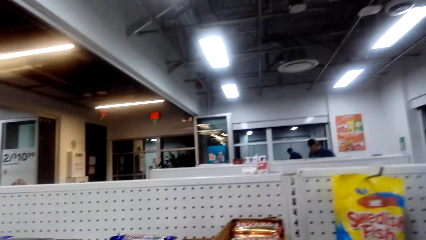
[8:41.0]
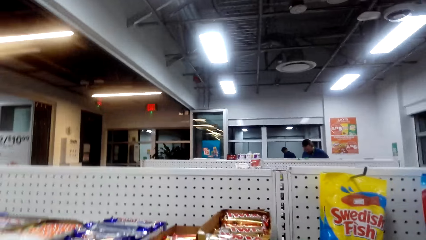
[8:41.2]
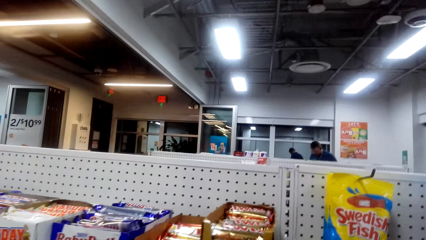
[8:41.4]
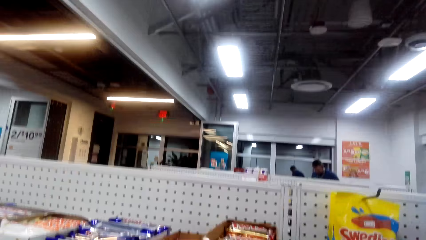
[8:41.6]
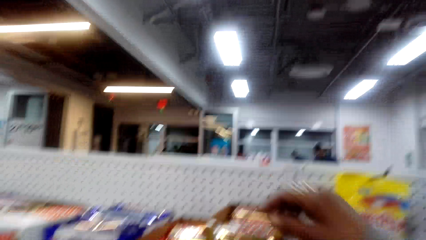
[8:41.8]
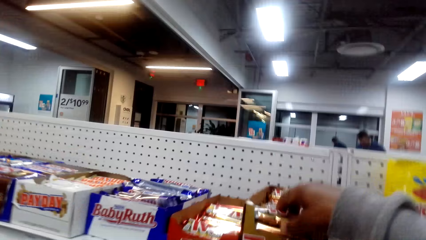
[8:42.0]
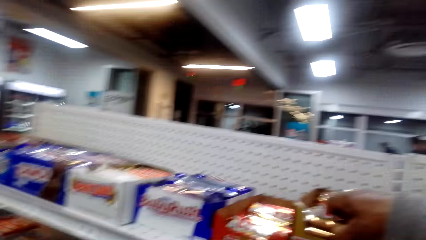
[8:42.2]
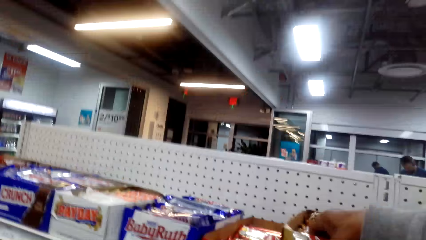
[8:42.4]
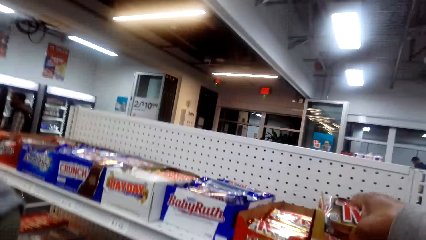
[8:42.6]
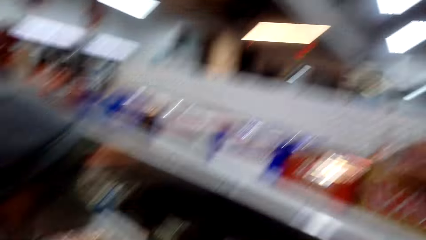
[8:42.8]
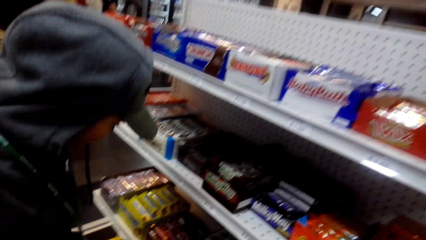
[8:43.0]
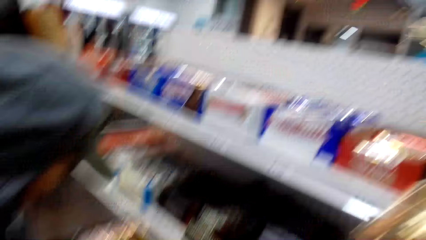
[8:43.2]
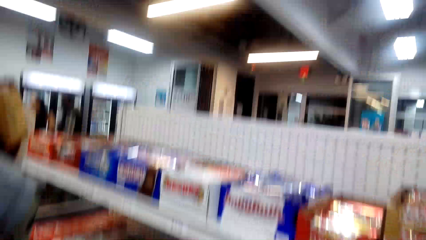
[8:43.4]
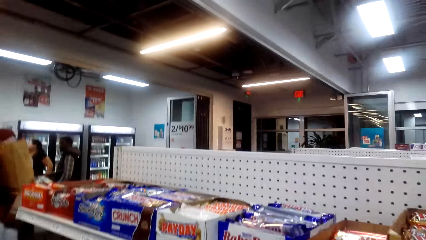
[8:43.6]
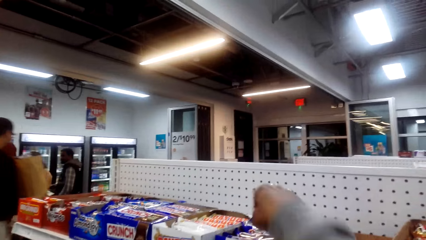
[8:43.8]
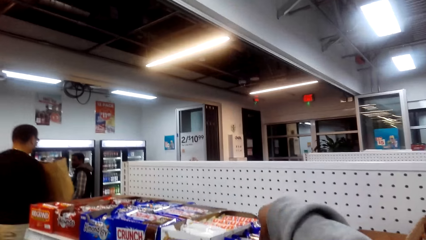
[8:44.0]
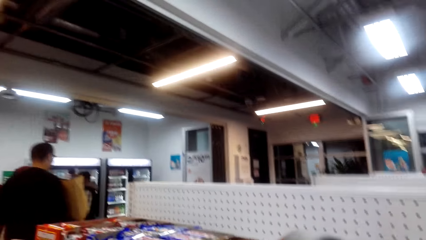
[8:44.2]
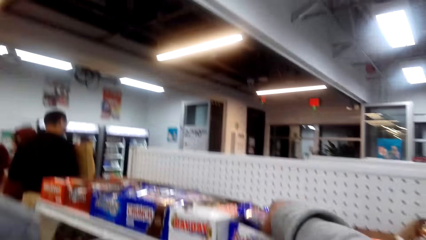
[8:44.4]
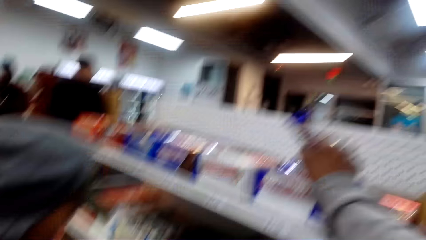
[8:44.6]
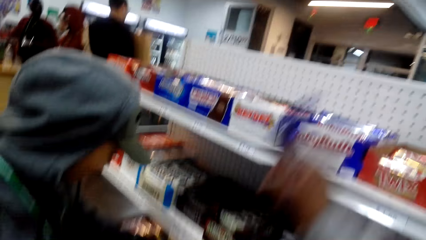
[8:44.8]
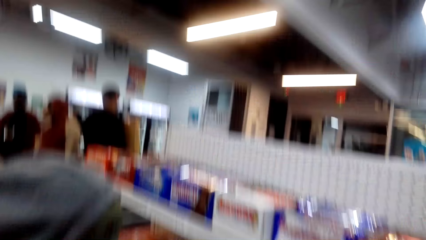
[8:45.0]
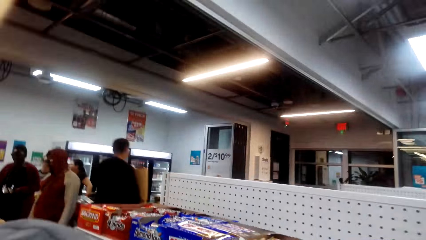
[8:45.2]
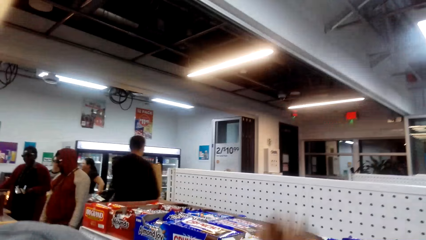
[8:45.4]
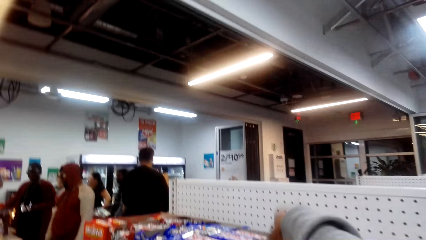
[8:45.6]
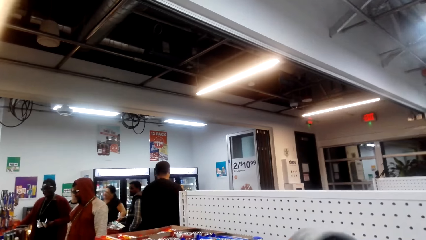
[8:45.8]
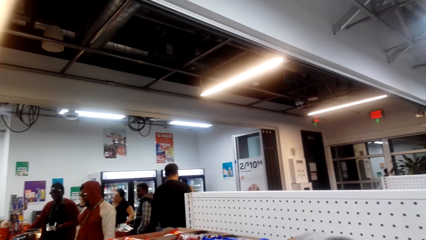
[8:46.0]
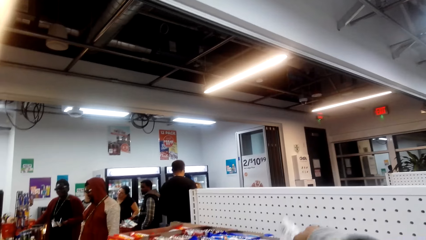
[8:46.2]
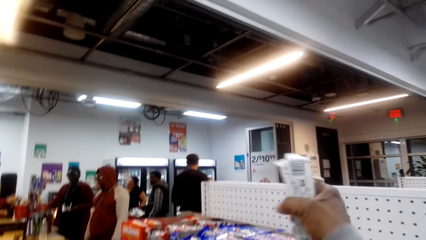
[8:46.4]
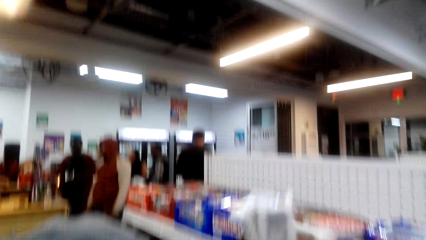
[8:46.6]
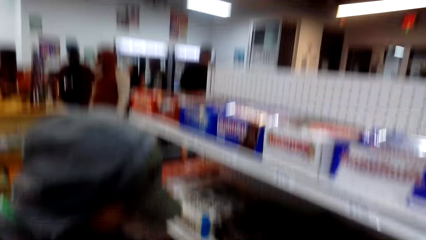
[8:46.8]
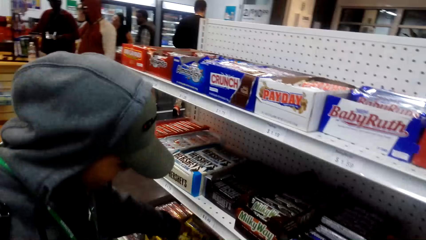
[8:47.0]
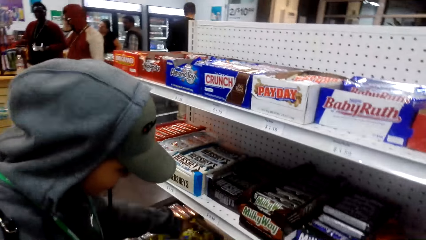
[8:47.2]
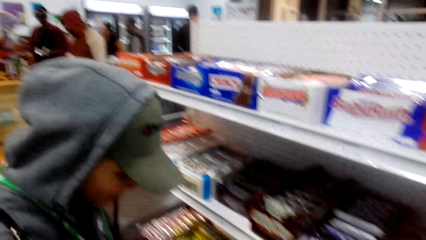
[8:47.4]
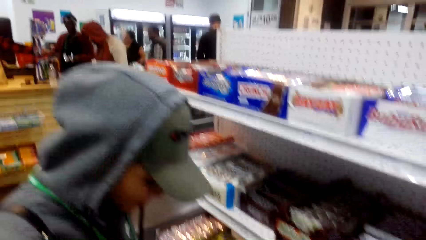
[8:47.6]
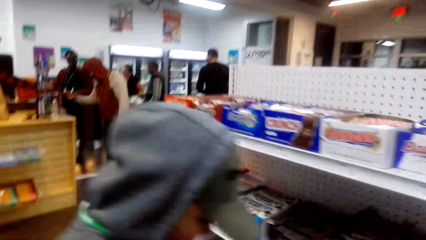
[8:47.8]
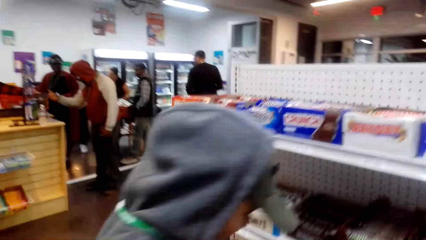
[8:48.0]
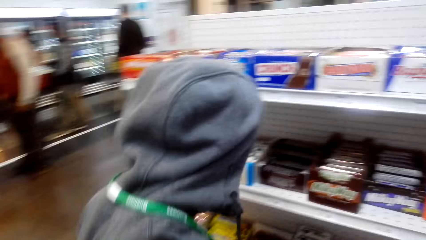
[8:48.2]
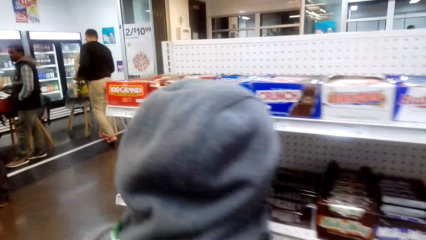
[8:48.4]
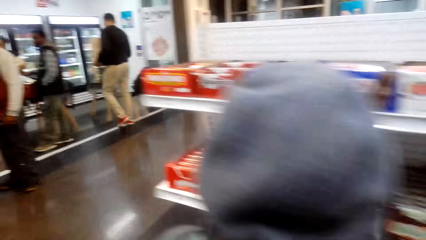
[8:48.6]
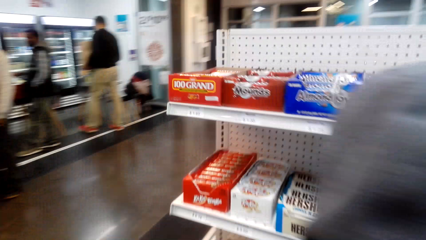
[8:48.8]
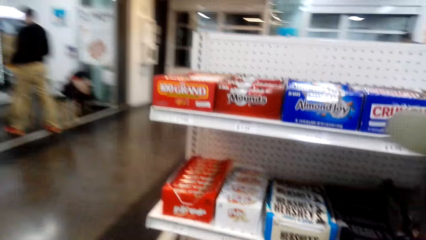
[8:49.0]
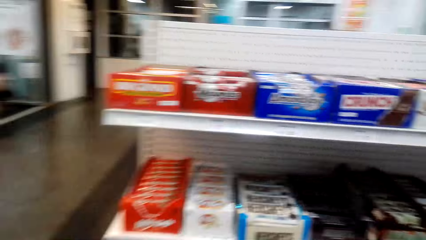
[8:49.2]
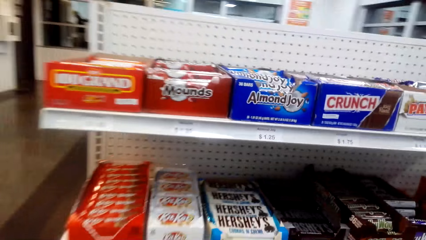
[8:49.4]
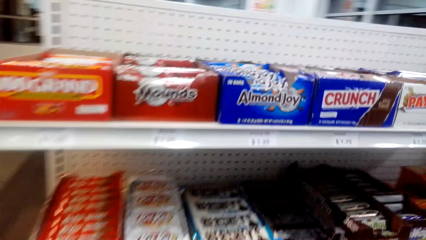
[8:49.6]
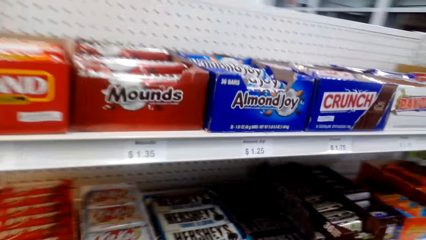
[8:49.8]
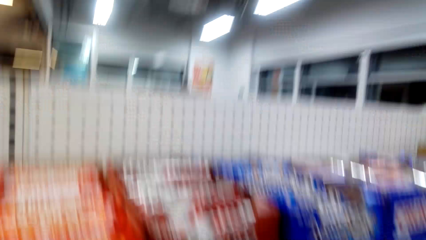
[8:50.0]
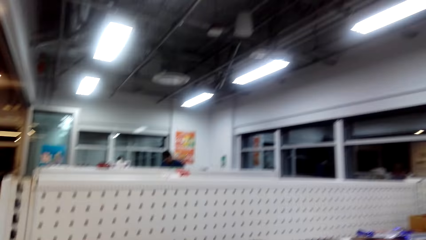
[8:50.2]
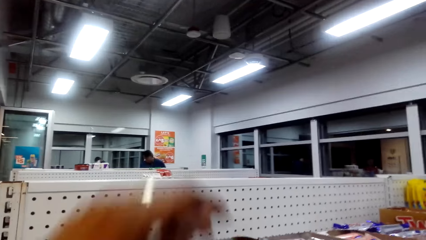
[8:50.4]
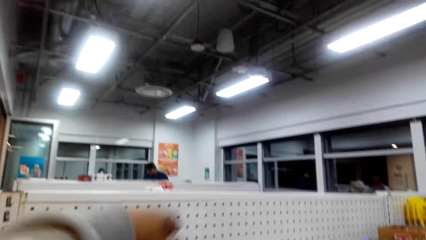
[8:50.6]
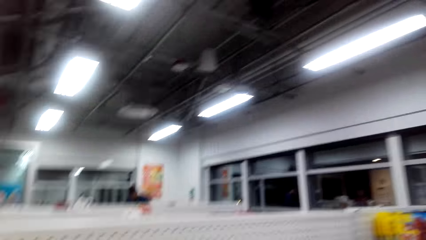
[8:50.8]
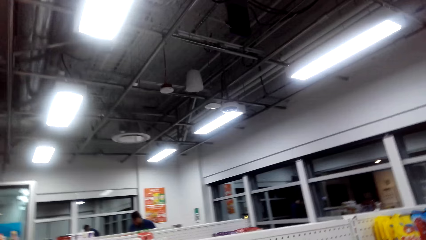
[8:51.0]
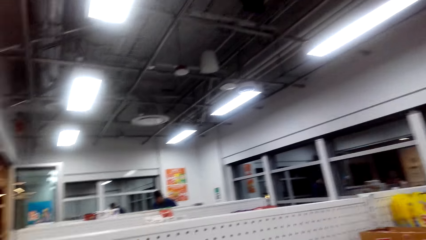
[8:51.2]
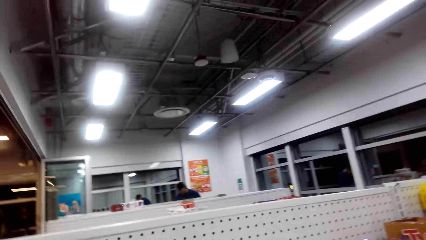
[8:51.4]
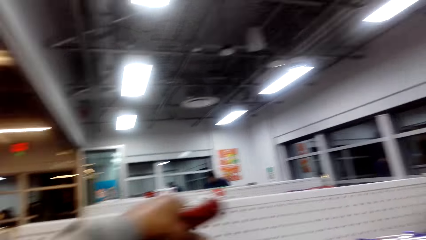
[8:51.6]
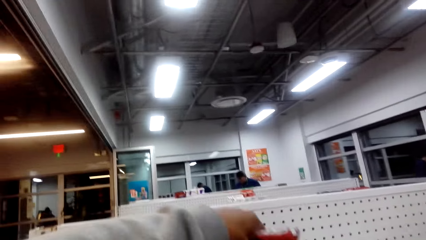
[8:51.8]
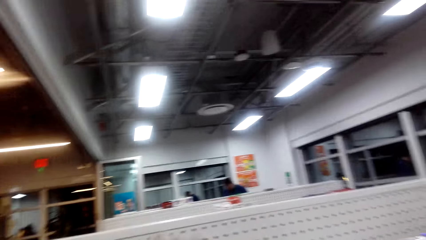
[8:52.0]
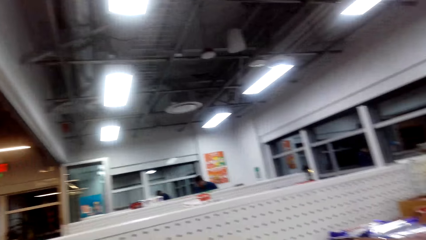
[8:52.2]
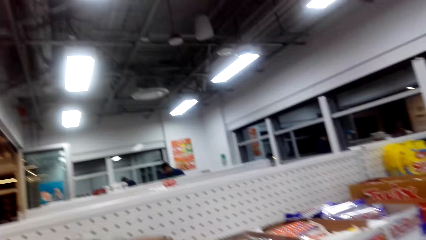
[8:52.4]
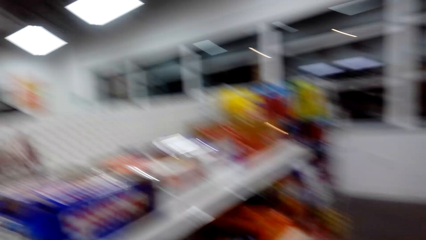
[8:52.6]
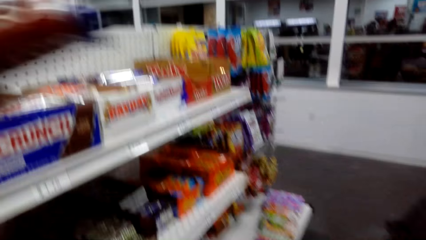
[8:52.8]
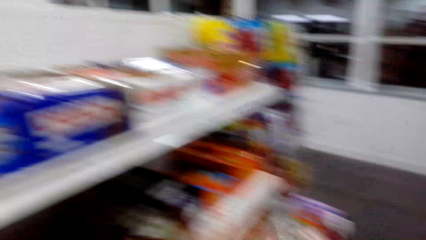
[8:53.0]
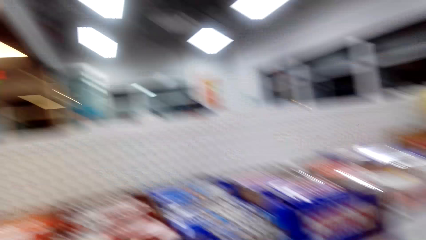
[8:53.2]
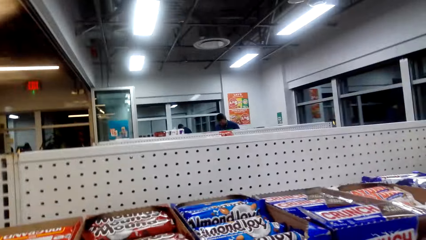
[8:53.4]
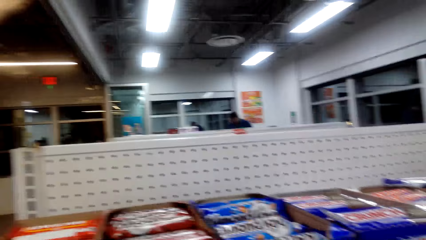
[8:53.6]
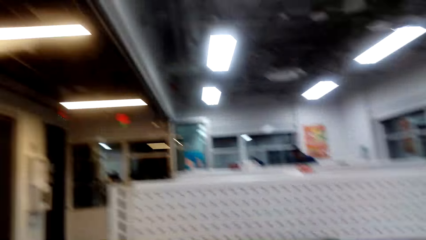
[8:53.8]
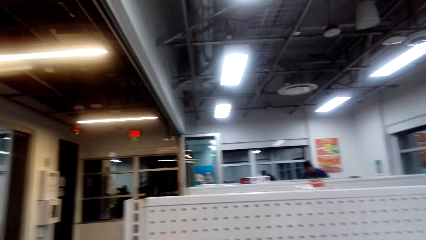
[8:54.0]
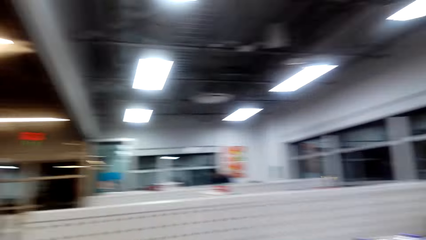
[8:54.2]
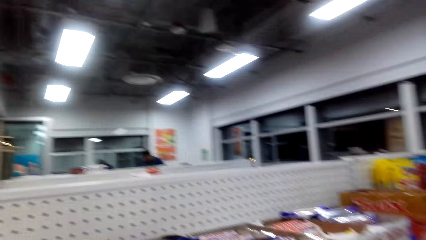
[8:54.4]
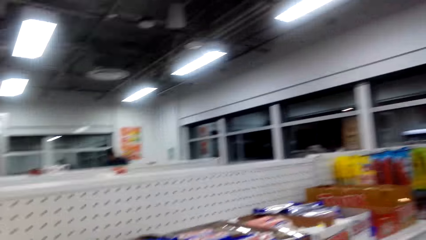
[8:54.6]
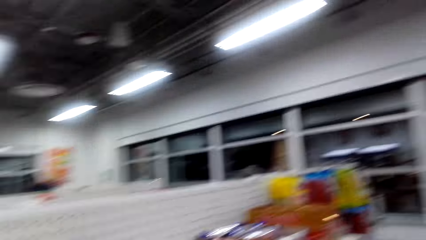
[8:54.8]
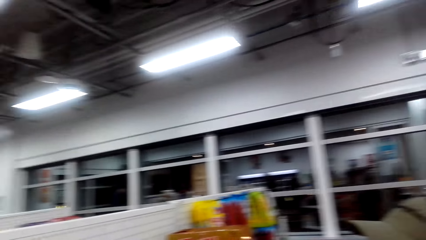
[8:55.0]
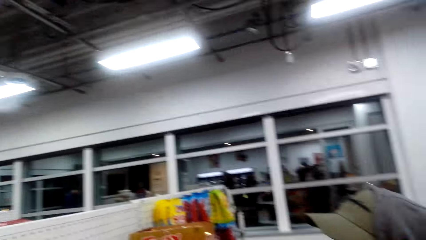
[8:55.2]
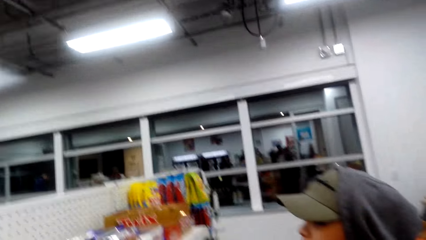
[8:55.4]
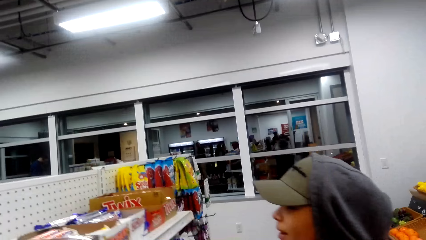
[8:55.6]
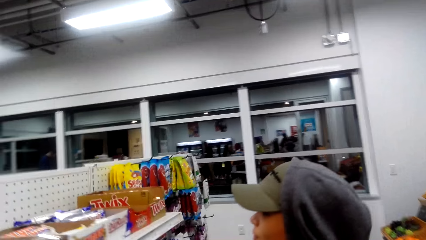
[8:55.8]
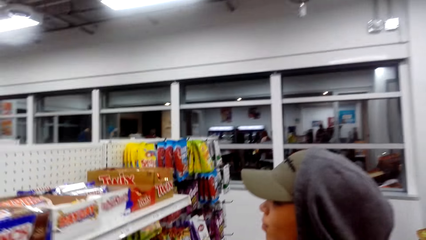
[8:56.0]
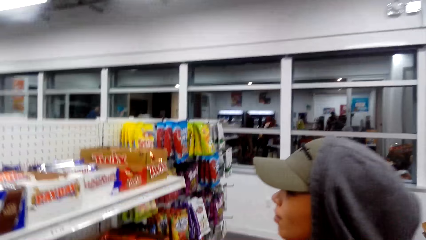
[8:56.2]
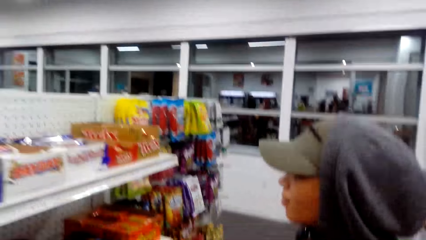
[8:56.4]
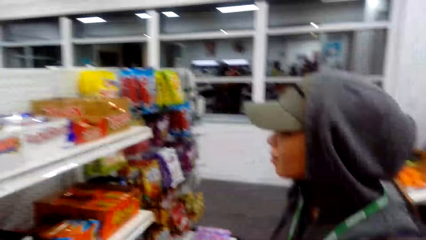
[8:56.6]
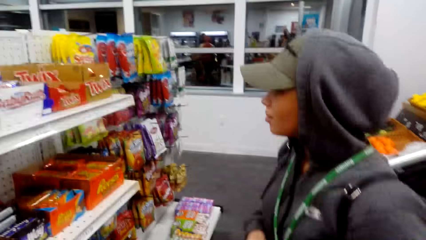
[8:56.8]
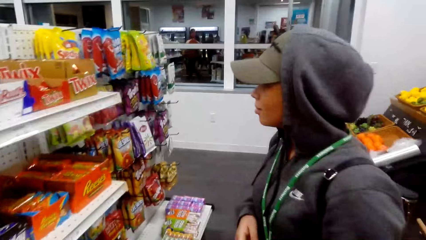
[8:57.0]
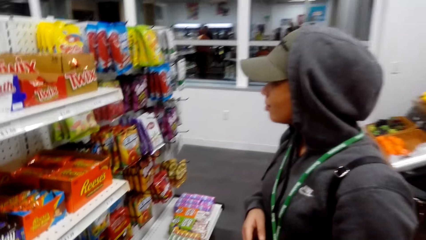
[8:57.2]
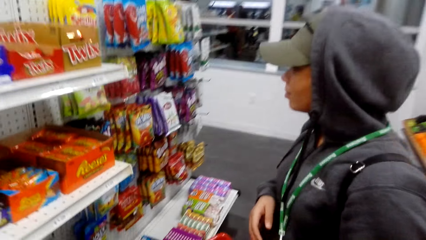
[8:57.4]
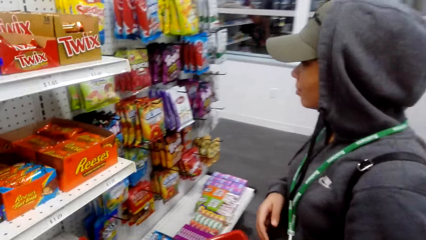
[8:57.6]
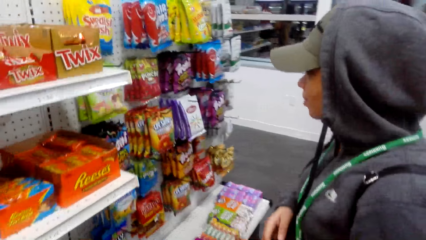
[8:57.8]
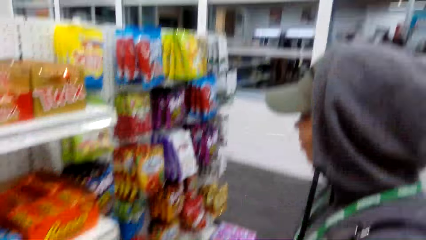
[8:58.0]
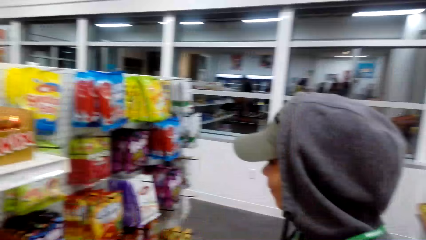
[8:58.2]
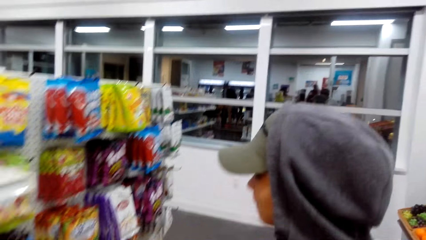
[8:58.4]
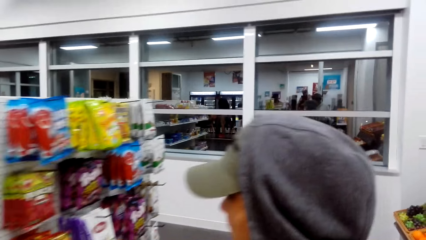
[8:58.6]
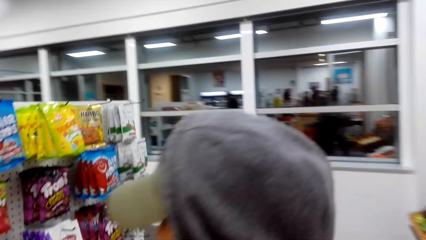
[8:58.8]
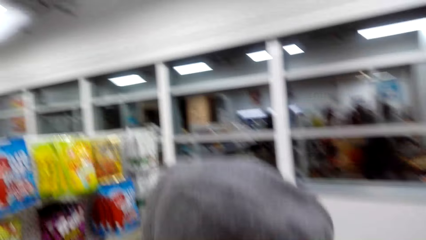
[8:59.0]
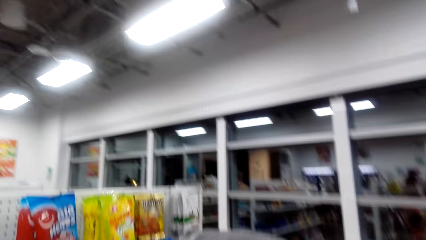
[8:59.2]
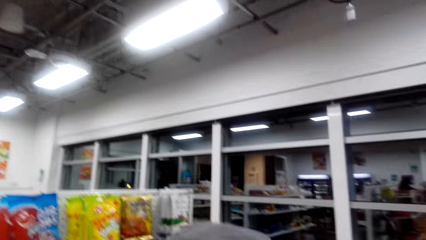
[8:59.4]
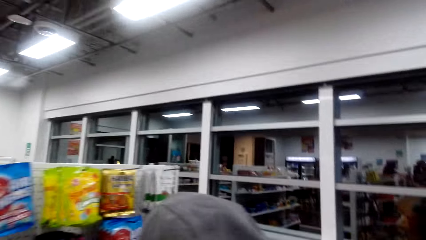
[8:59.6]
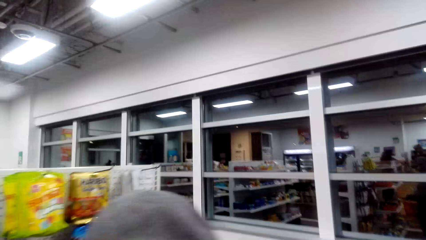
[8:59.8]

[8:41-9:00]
The camera wearer picks snacks from the shelf. A person picks snacks from the shelf. The camera wearer walks around. They drop the candies in the shopping basket. They pick snacks from the shelf. They walk around.
